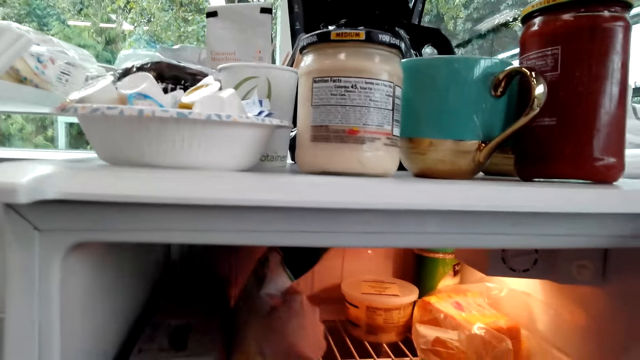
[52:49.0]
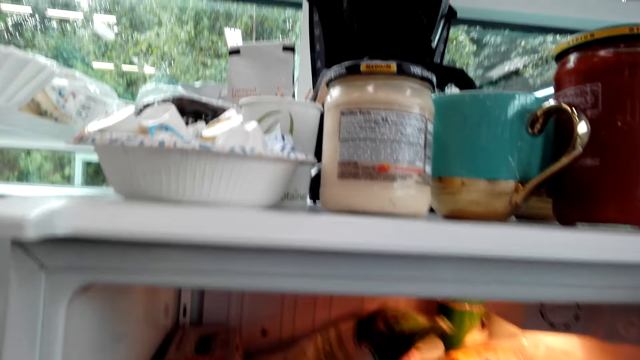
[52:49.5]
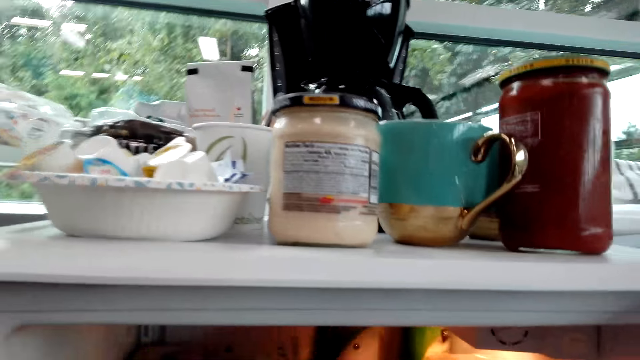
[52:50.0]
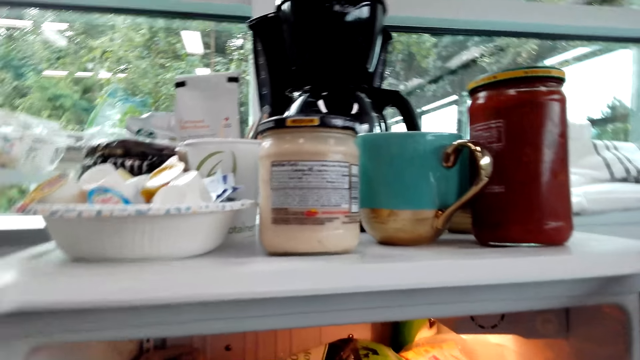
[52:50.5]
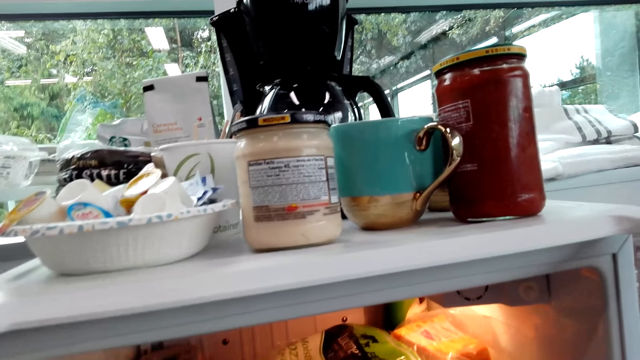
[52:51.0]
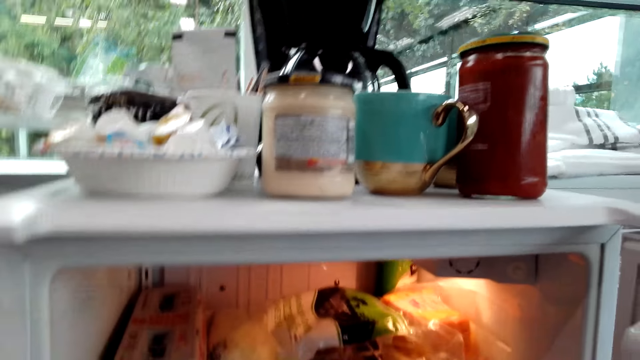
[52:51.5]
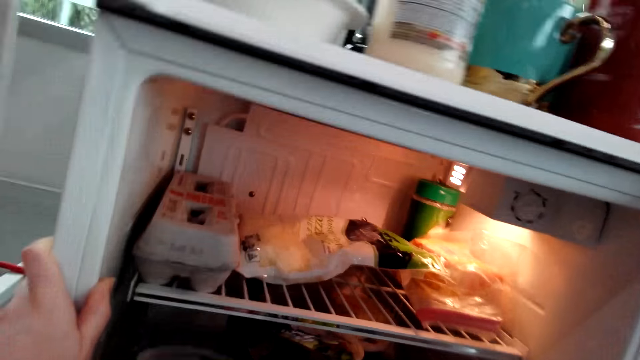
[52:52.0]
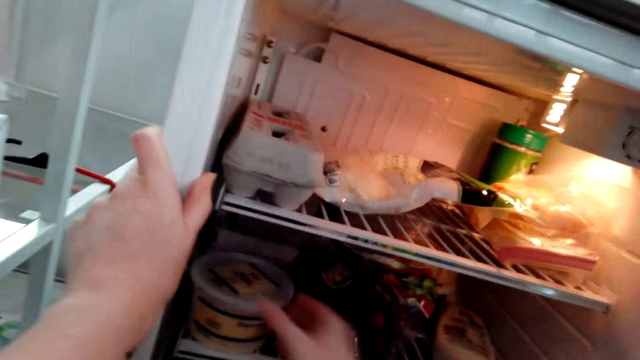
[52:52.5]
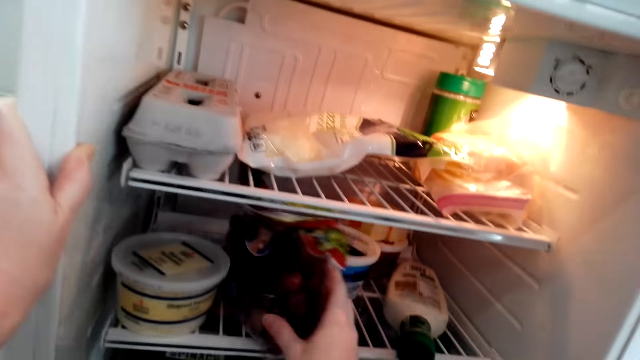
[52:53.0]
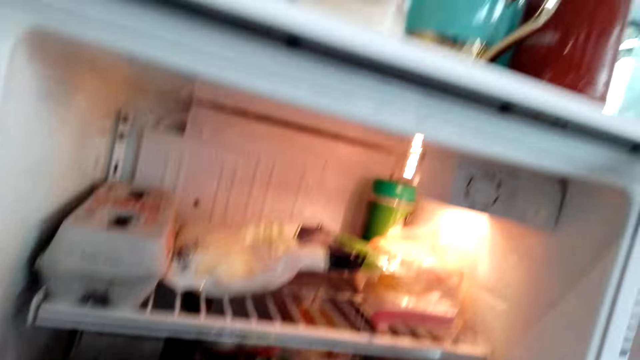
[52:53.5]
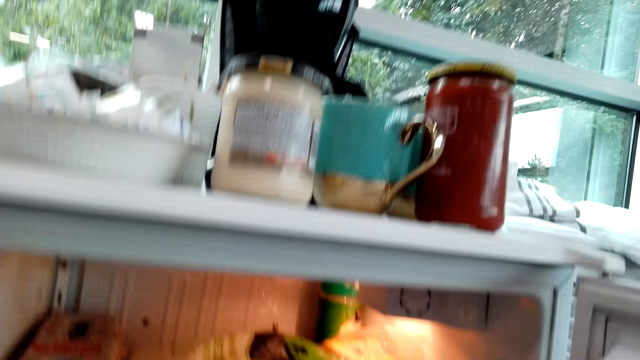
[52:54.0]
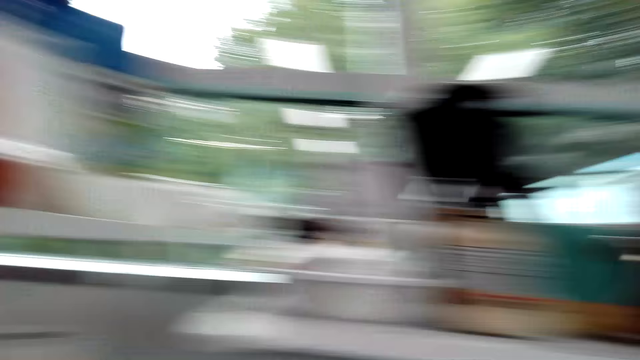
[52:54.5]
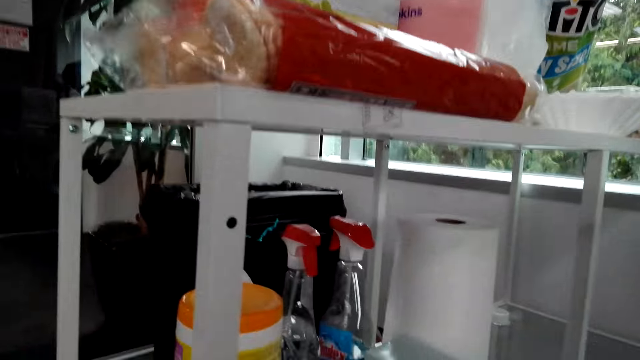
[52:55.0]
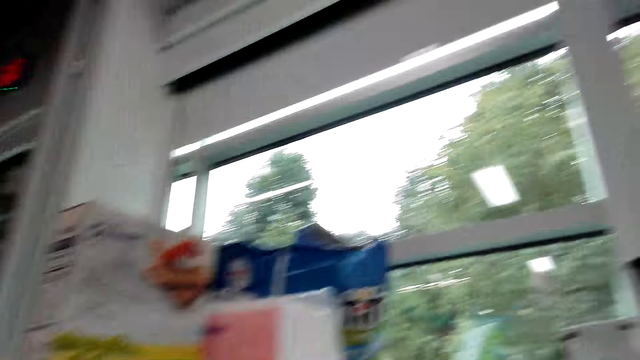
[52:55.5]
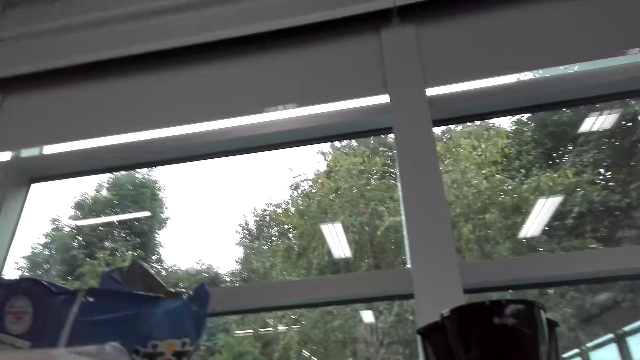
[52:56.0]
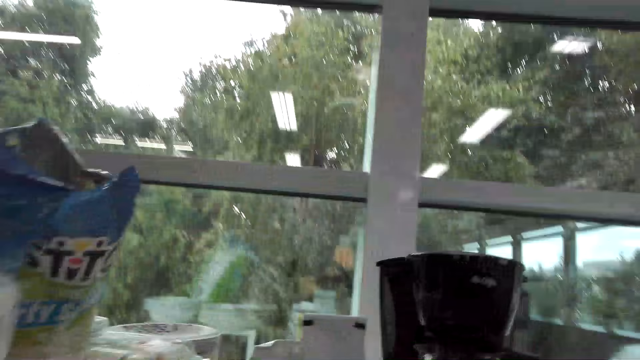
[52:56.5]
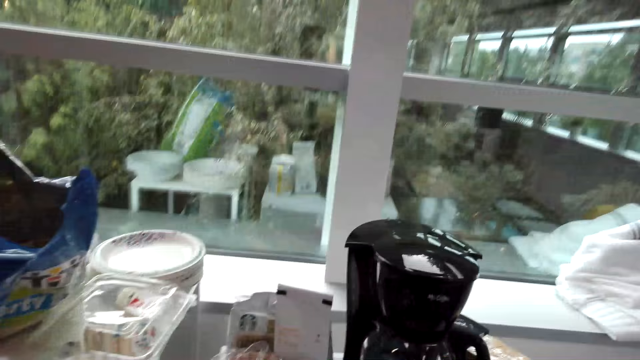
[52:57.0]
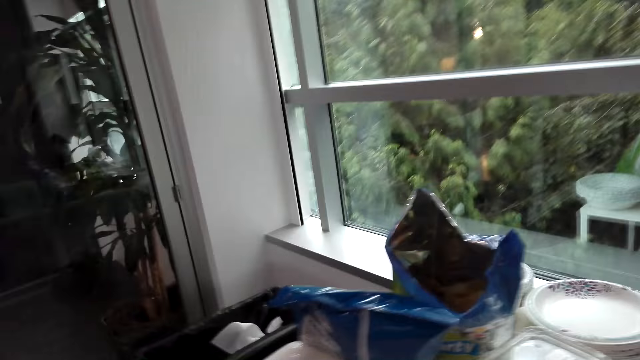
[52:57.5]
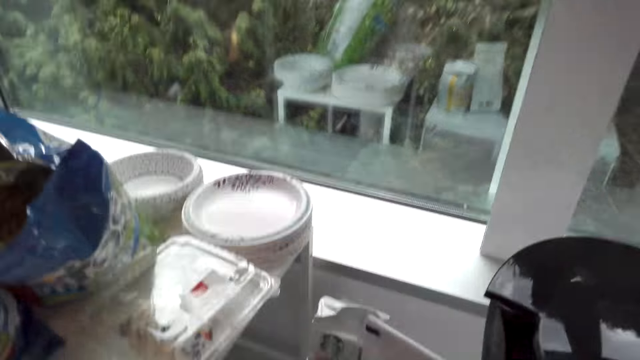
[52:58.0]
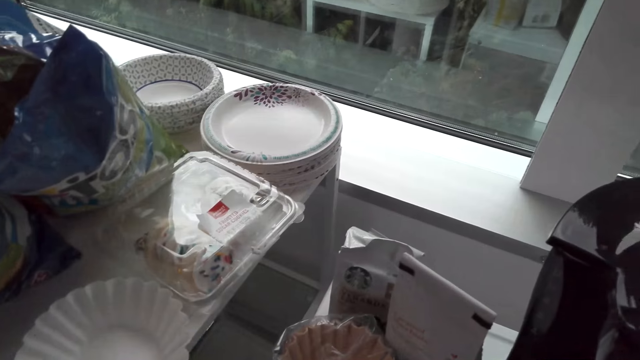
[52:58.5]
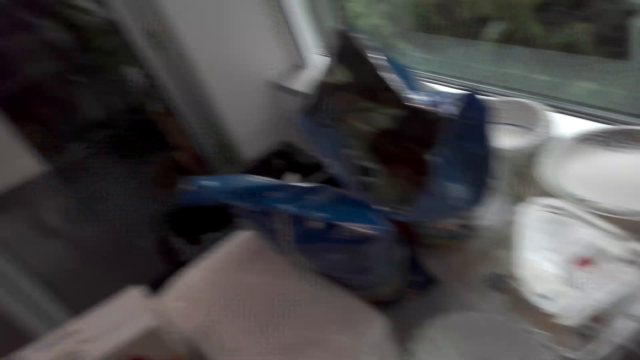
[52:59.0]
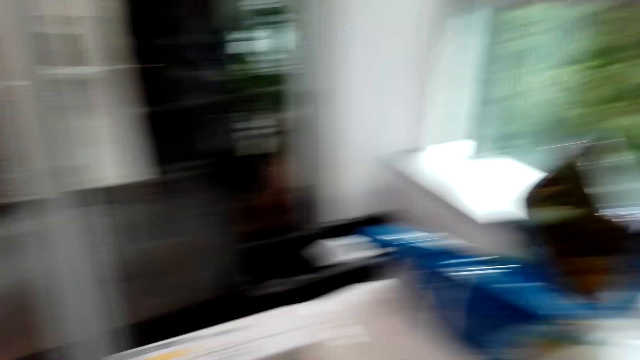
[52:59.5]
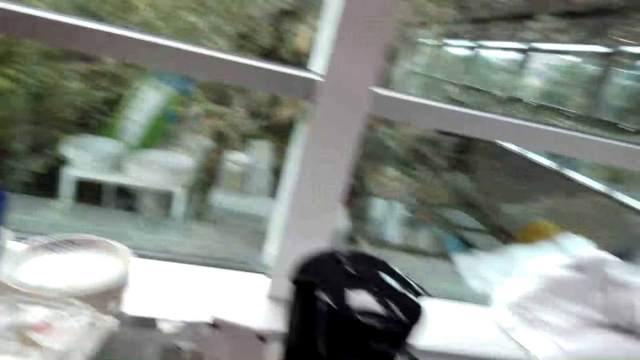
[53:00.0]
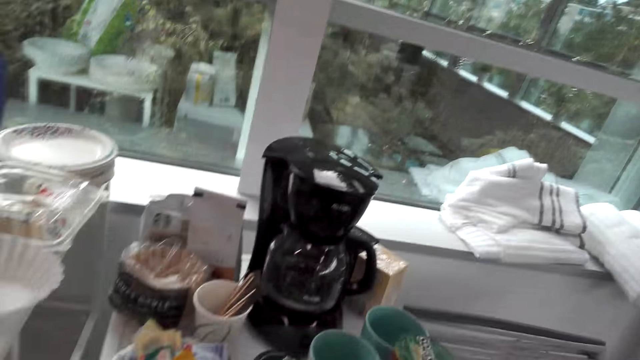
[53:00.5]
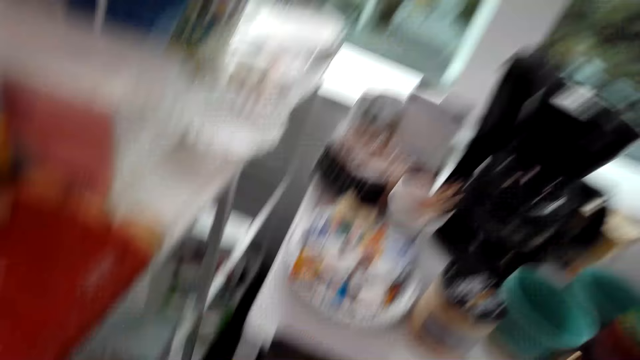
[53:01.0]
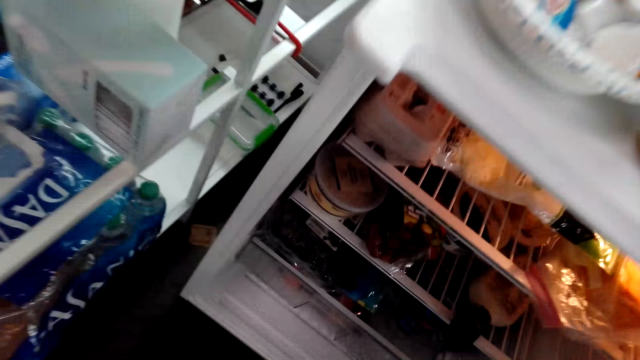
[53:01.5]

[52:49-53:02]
The camera wearer holds the sachet. They look around.

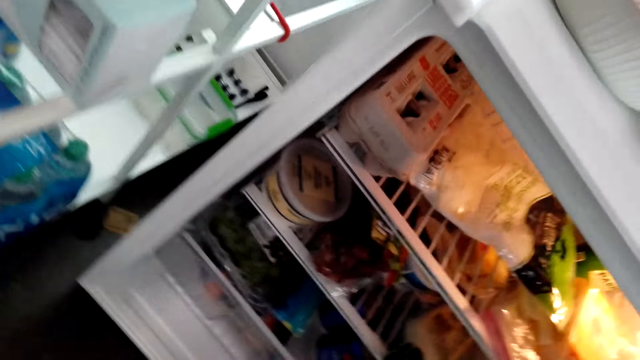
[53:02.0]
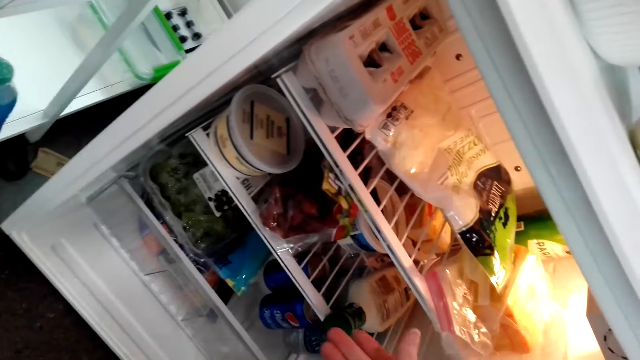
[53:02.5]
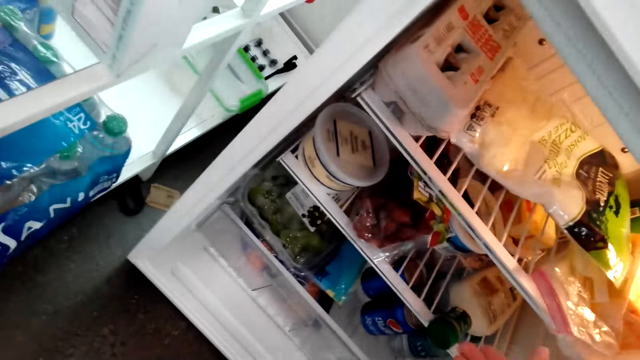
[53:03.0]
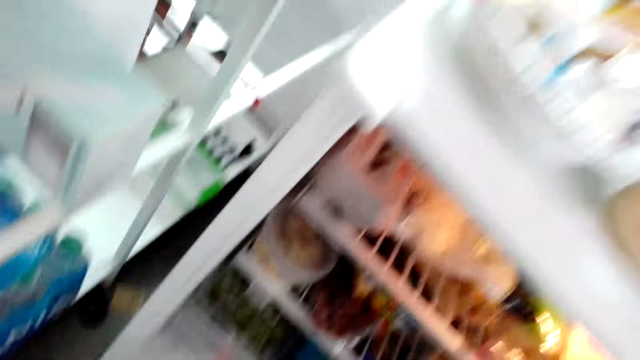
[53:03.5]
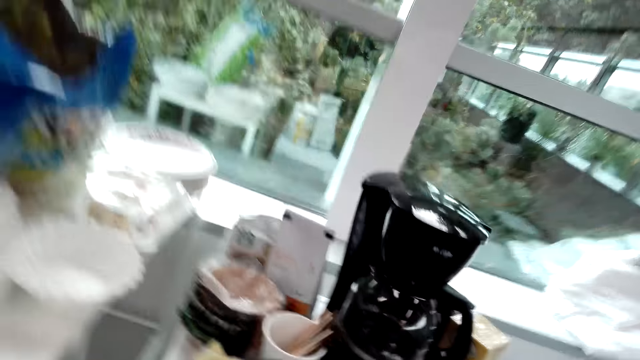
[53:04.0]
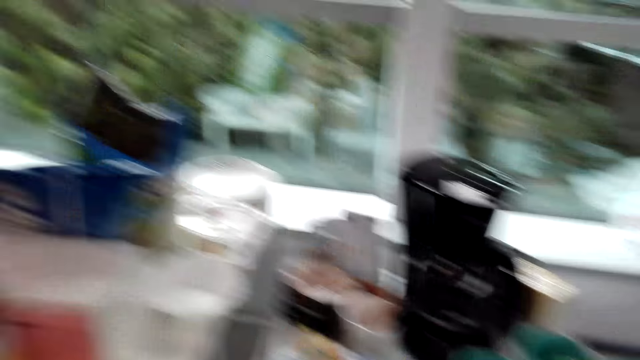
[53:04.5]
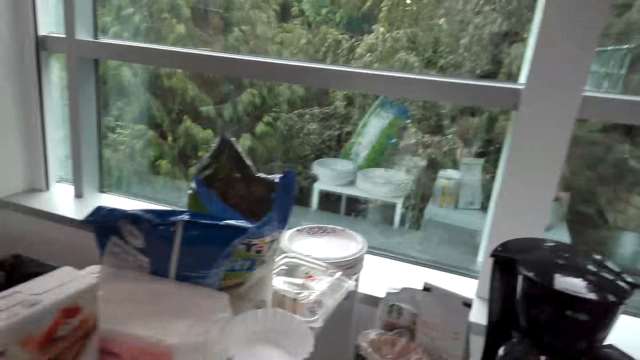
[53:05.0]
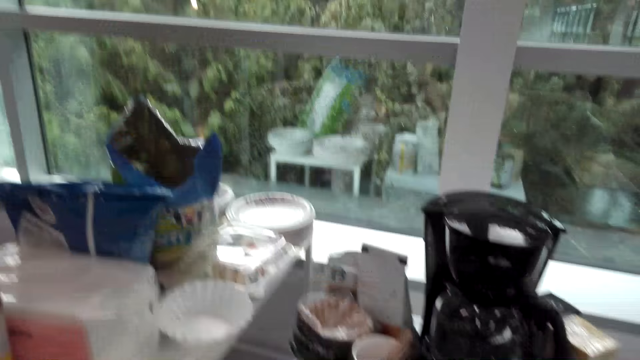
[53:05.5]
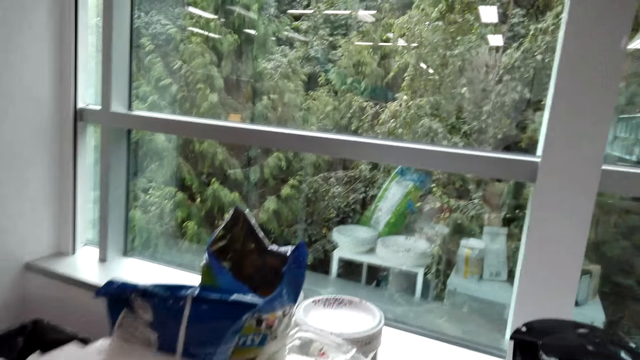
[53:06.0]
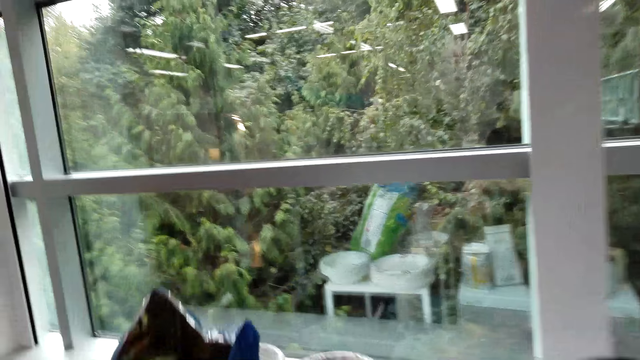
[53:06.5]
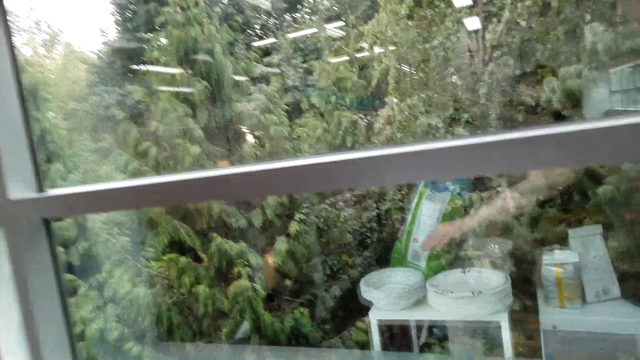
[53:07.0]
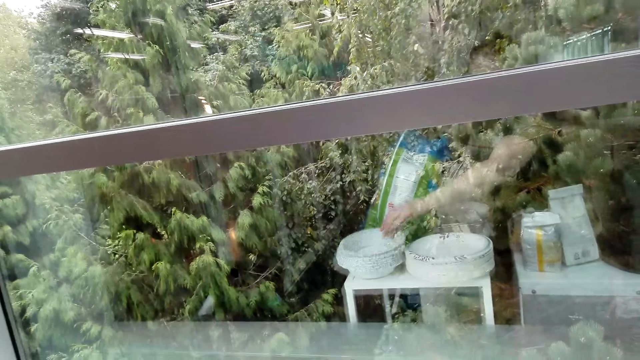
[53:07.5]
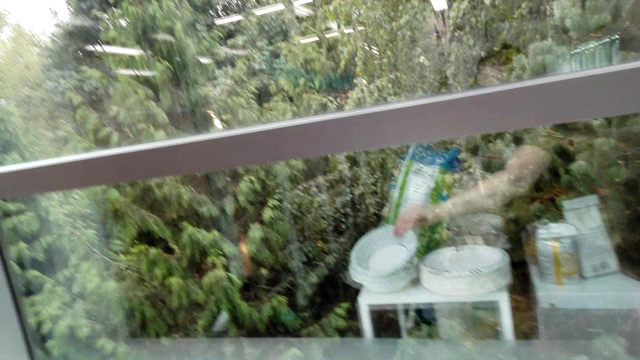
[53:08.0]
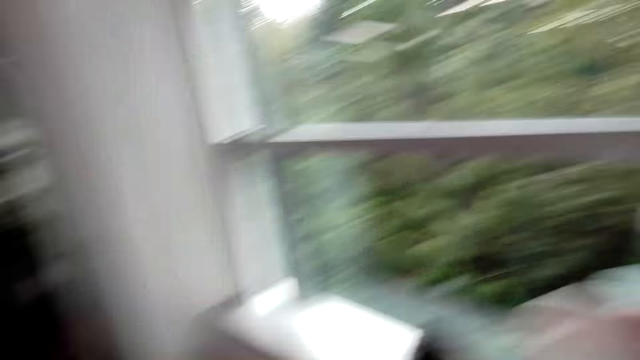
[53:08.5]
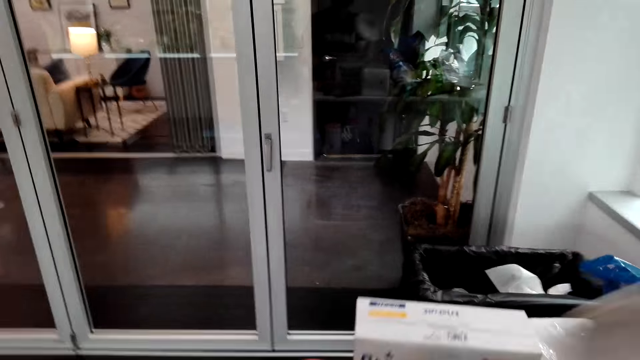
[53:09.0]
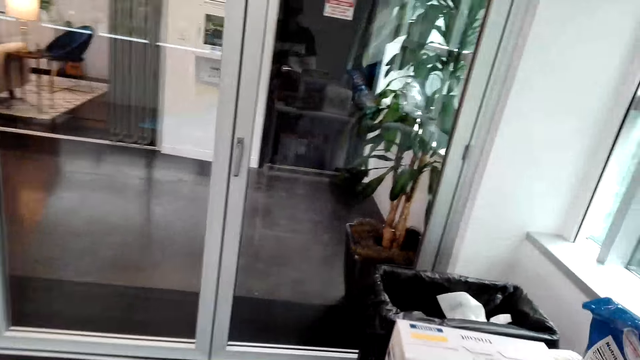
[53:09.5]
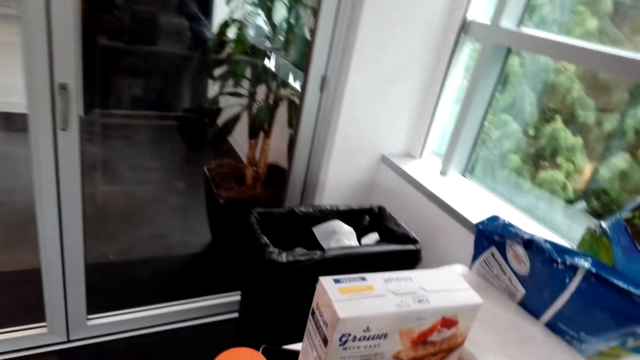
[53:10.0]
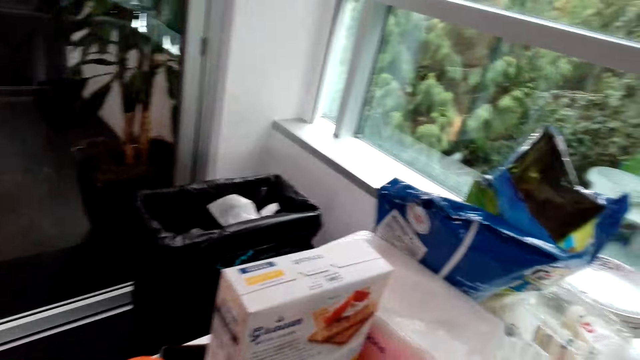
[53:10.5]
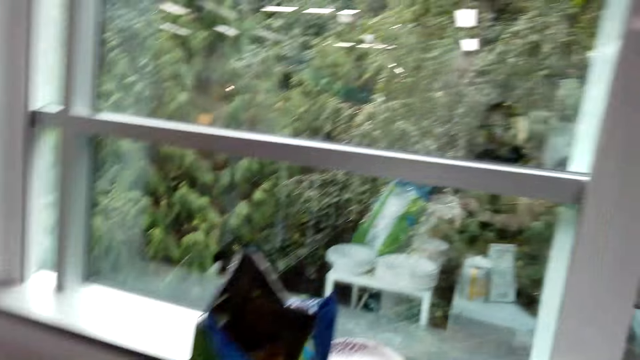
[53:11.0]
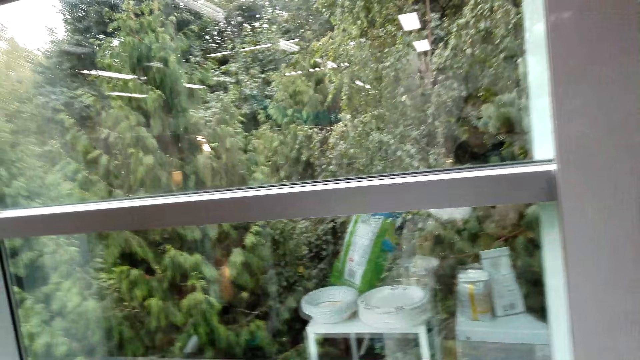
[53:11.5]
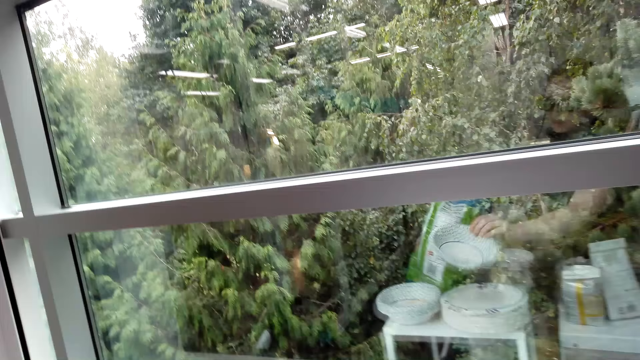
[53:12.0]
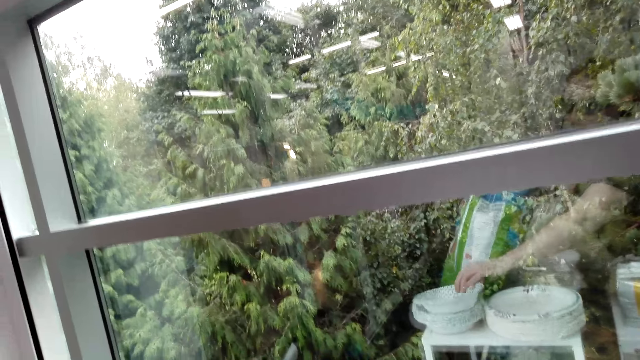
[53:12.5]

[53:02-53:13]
The camera wearer picks up paper plates on the shelf.
